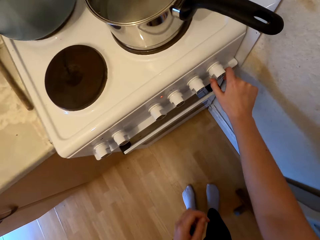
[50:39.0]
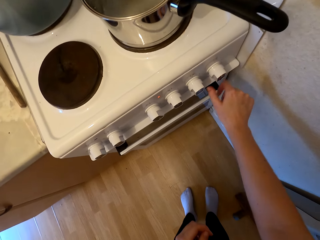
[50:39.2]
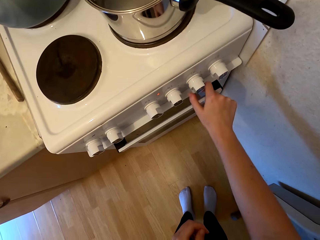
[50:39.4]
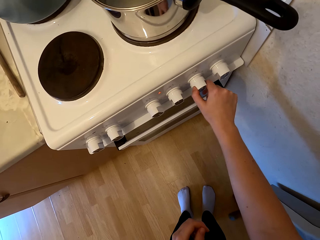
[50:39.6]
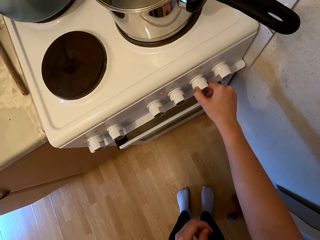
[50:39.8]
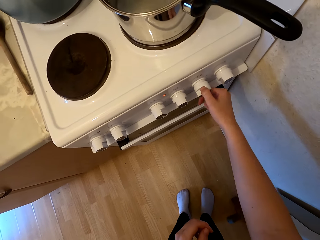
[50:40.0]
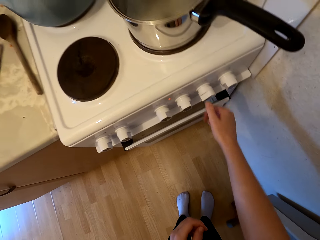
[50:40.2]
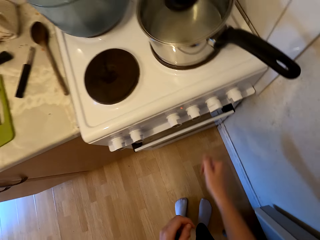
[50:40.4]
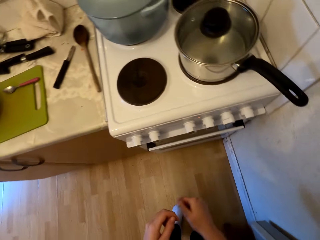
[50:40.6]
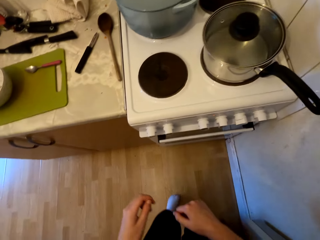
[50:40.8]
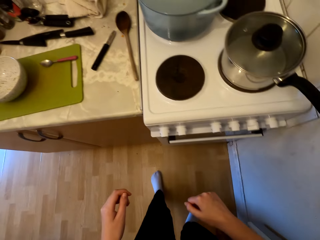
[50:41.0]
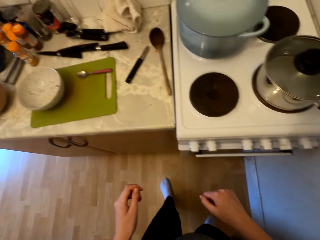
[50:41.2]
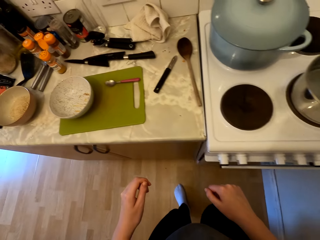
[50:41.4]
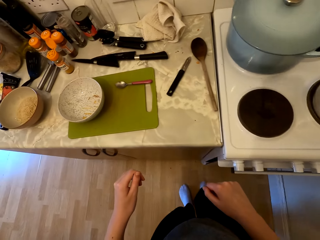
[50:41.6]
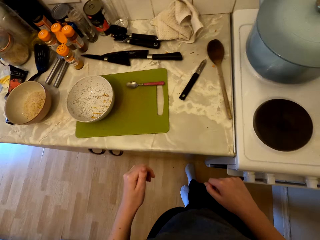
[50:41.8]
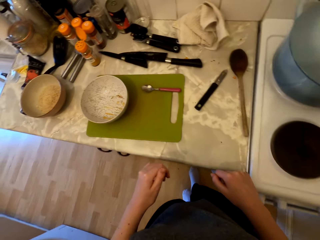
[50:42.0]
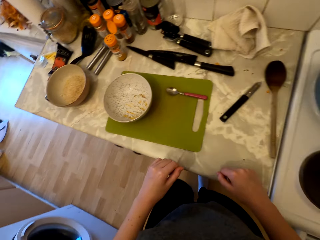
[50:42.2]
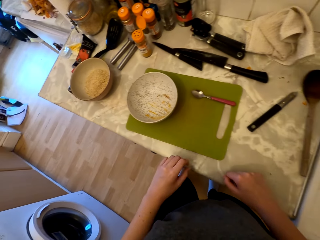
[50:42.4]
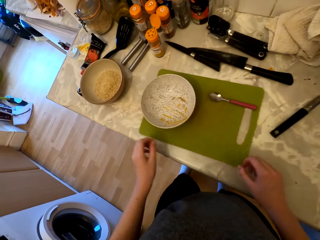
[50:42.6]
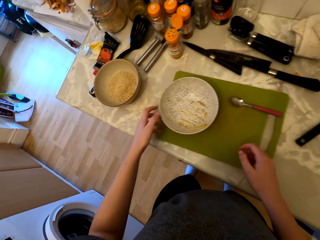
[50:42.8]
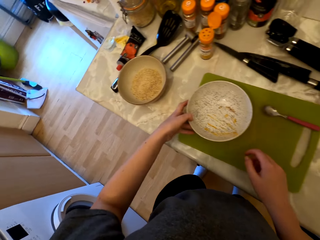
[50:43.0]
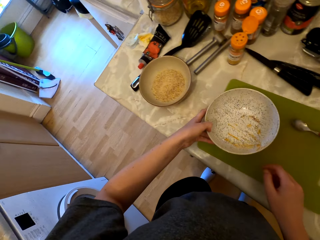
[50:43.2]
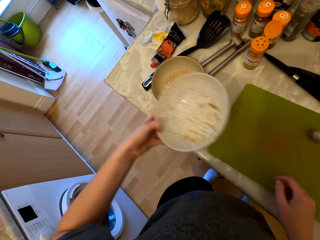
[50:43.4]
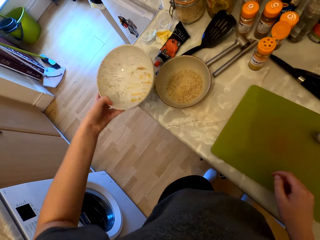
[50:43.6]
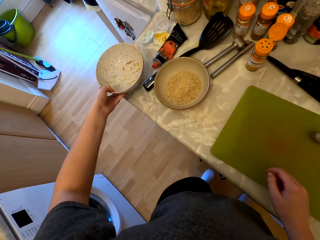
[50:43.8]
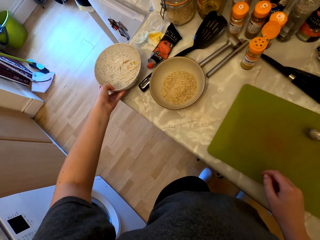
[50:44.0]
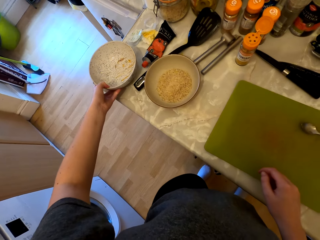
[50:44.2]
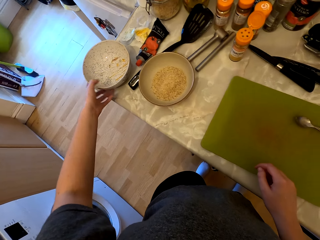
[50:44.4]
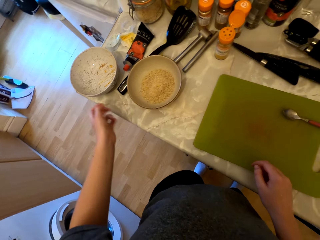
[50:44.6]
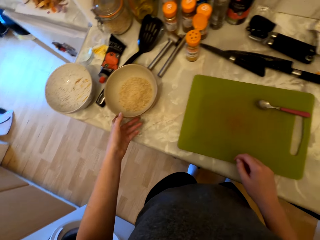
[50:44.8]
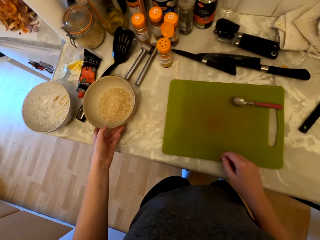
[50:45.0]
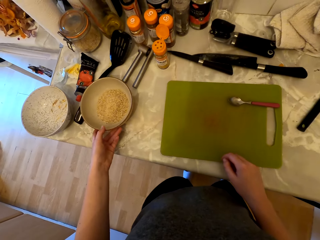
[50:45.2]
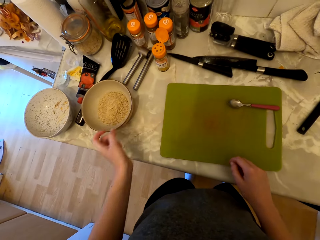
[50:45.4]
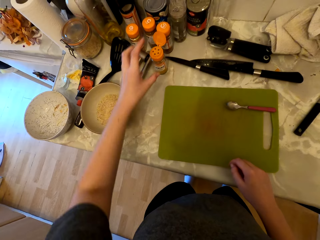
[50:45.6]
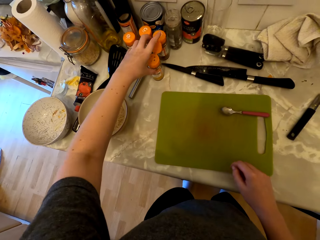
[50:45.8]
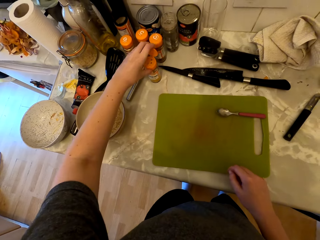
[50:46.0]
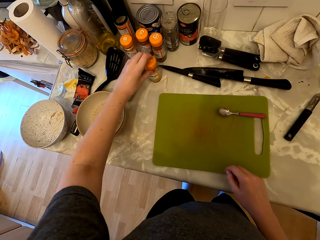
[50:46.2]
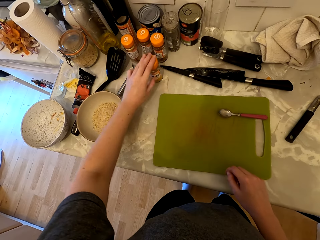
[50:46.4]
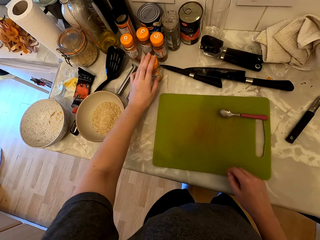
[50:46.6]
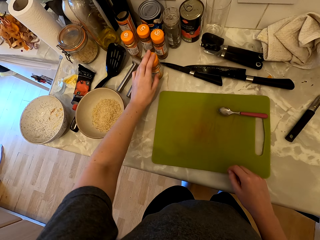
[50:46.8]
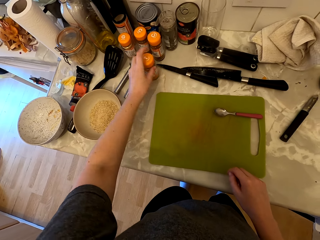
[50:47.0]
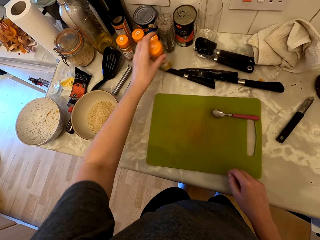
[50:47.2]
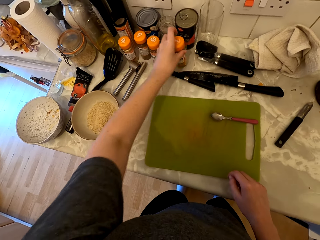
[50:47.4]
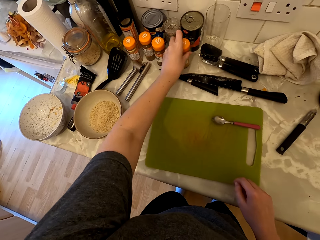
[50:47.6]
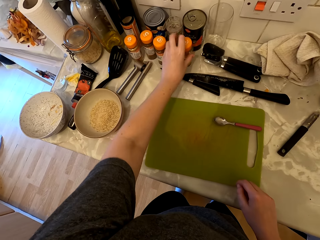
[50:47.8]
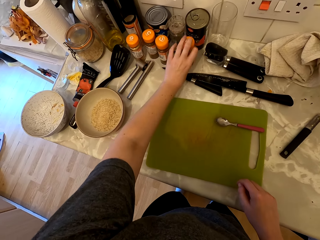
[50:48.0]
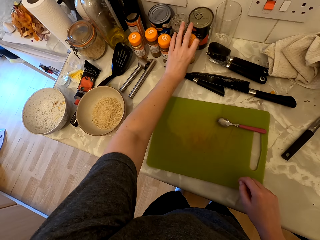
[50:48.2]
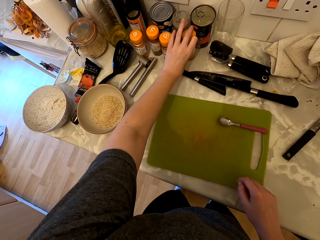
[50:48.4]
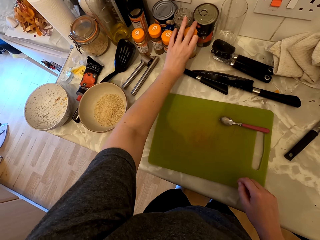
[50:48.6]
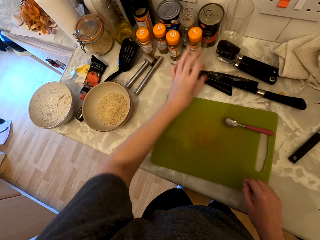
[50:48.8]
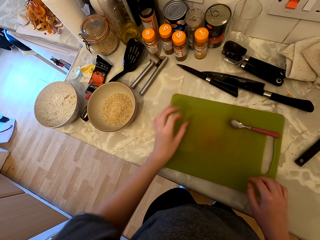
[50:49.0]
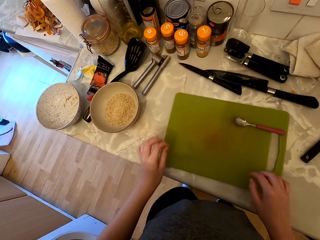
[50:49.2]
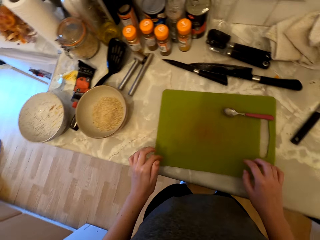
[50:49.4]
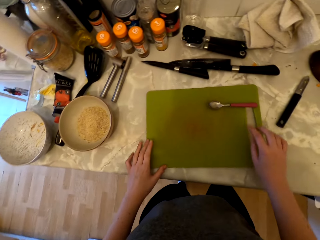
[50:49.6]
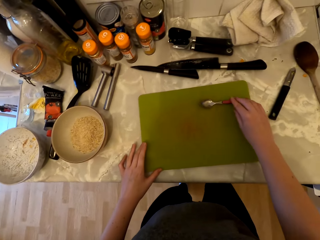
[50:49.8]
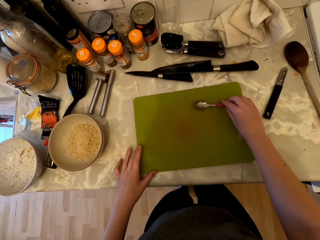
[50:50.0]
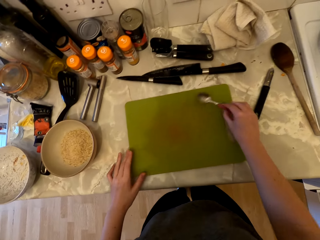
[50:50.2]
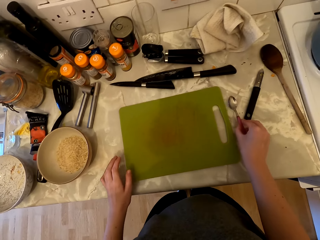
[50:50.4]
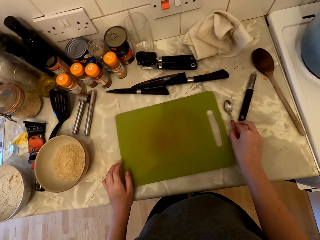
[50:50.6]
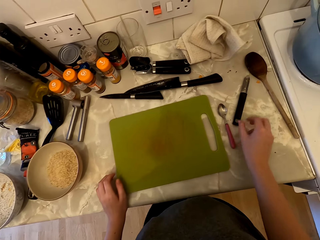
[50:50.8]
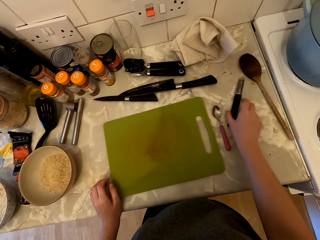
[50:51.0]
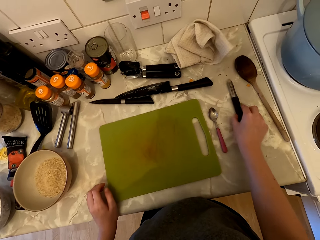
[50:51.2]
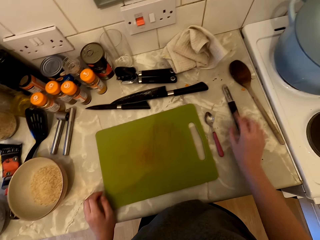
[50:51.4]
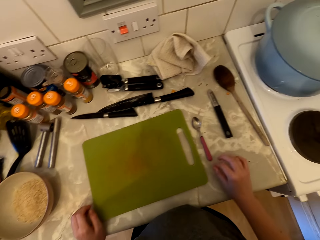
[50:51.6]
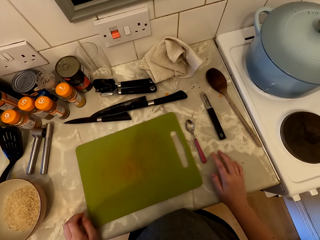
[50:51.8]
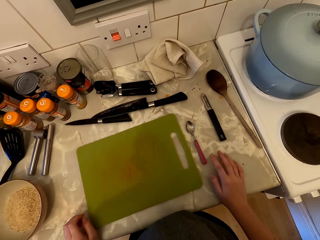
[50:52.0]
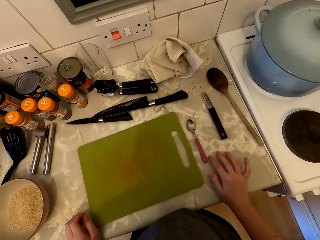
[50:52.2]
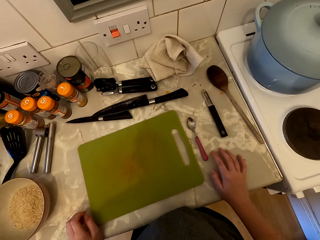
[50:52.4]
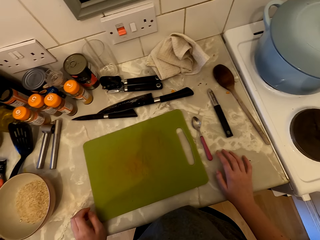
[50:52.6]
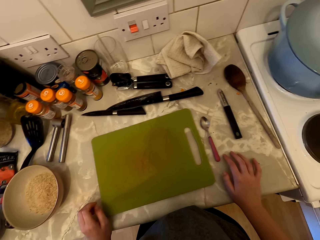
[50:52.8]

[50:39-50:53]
The camera wearer turns on the cooker. They walk. They pick up the bowl. They put the bowl on the counter. They touch the bowl. They pick up the tin of something. They put the tin of something on the counter. They arrange the ingredients on the counter. They pick up the spoon from the board. They put the spoon on the counter. They touch the knife.

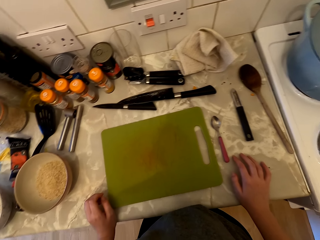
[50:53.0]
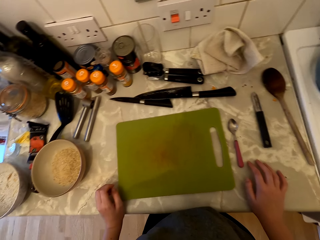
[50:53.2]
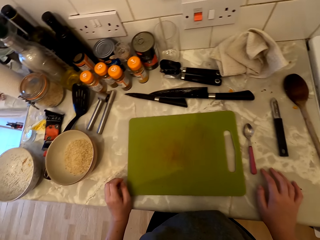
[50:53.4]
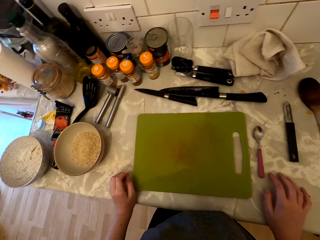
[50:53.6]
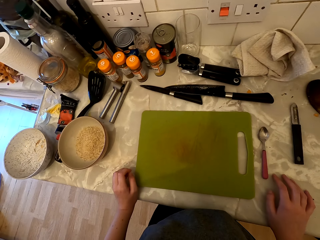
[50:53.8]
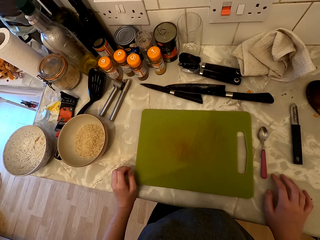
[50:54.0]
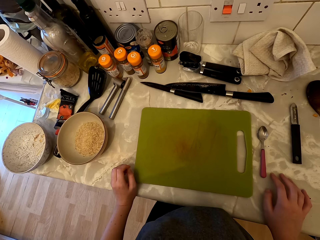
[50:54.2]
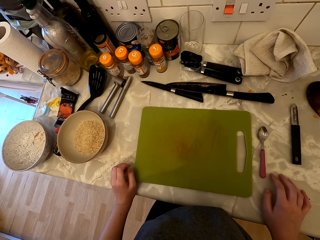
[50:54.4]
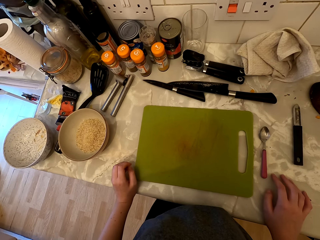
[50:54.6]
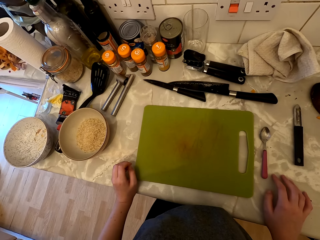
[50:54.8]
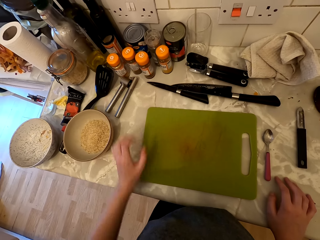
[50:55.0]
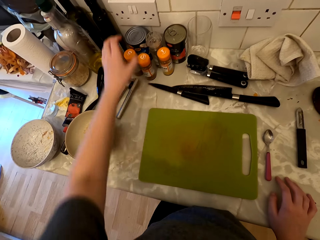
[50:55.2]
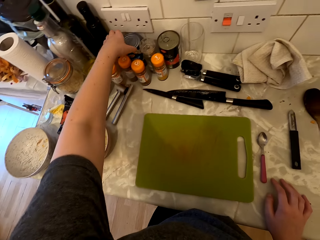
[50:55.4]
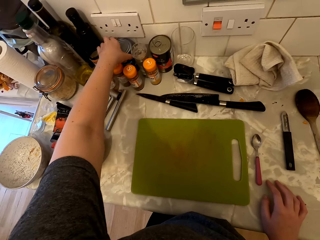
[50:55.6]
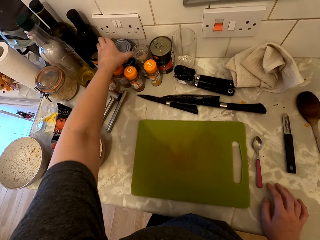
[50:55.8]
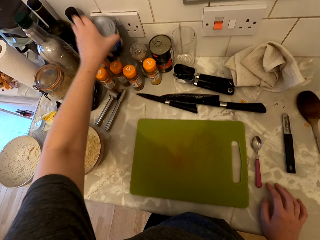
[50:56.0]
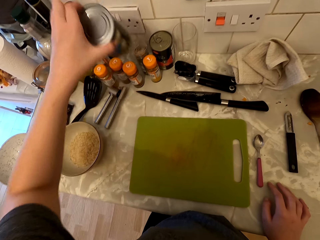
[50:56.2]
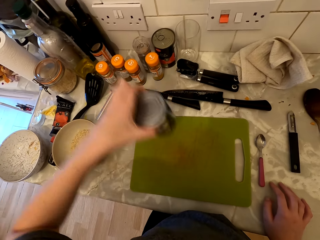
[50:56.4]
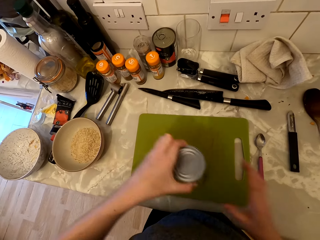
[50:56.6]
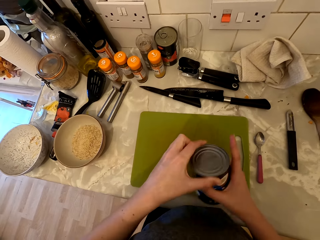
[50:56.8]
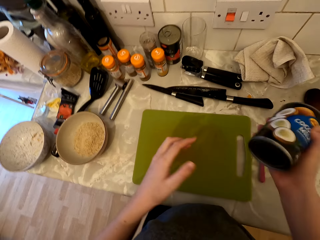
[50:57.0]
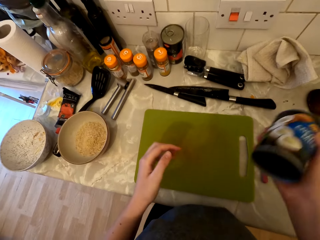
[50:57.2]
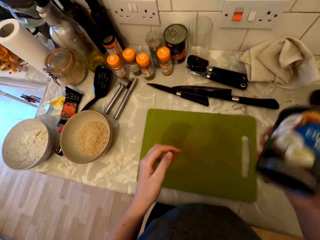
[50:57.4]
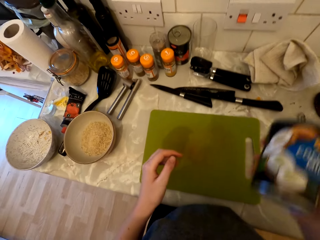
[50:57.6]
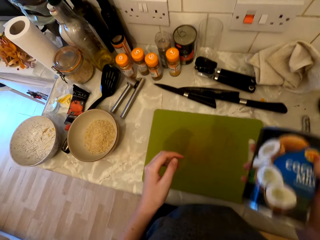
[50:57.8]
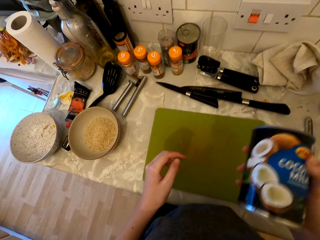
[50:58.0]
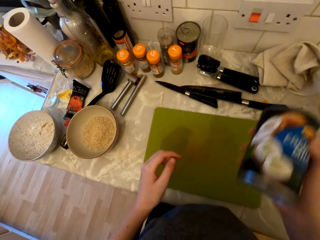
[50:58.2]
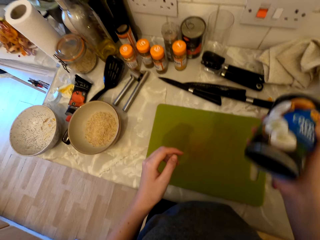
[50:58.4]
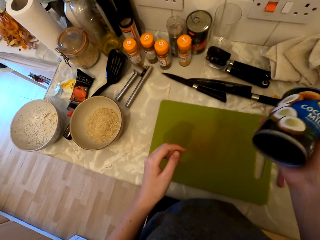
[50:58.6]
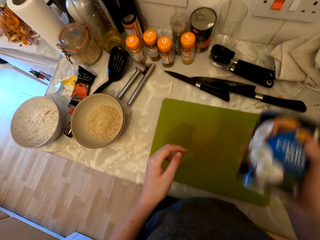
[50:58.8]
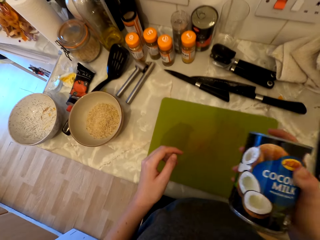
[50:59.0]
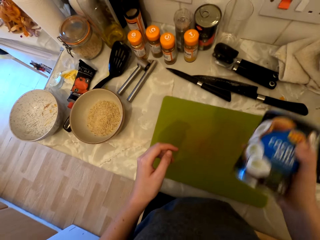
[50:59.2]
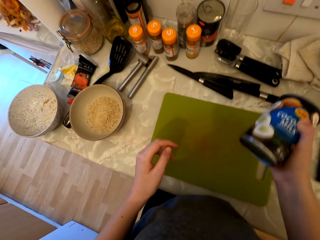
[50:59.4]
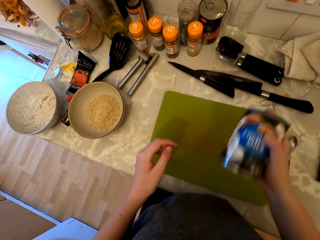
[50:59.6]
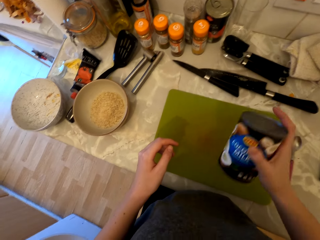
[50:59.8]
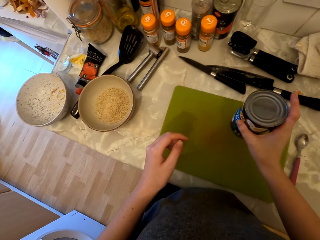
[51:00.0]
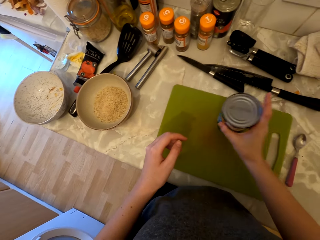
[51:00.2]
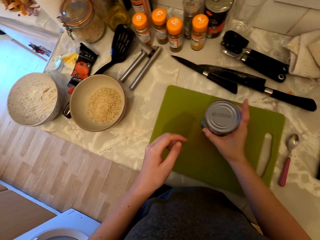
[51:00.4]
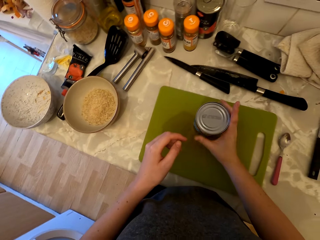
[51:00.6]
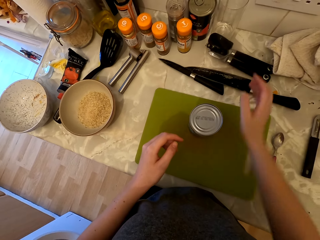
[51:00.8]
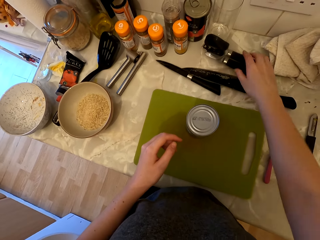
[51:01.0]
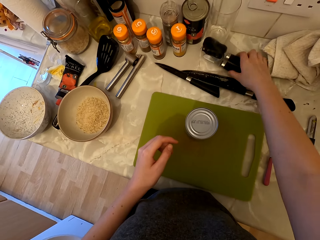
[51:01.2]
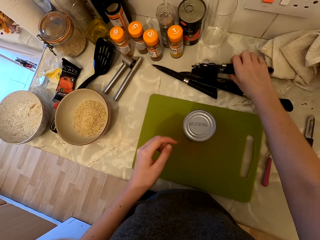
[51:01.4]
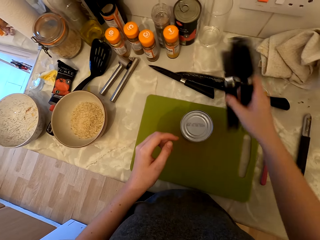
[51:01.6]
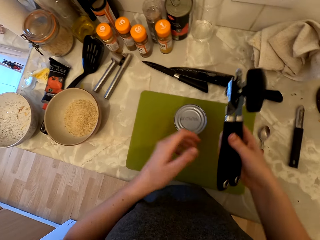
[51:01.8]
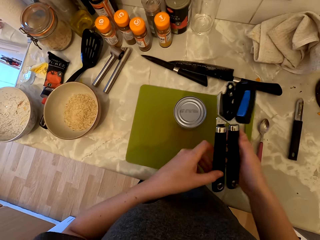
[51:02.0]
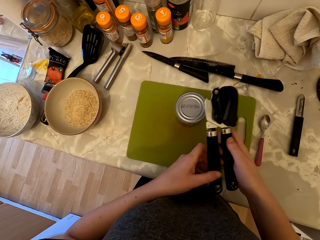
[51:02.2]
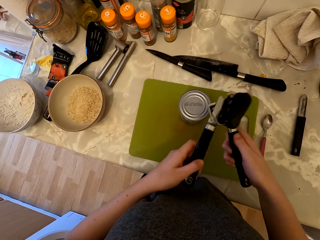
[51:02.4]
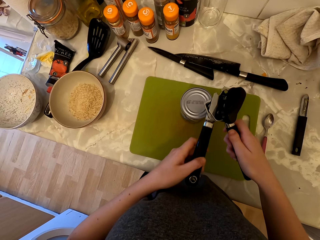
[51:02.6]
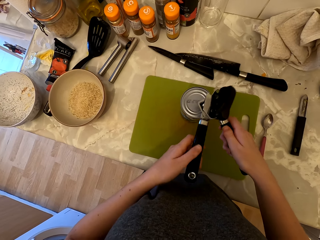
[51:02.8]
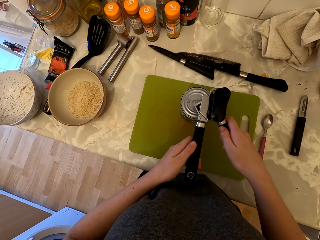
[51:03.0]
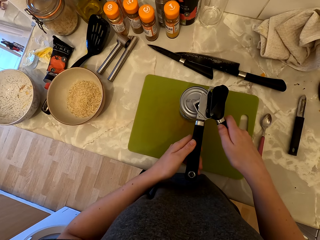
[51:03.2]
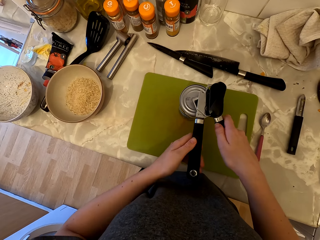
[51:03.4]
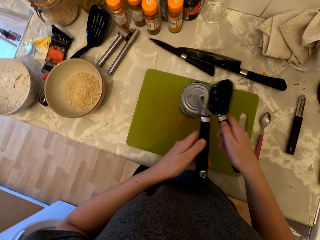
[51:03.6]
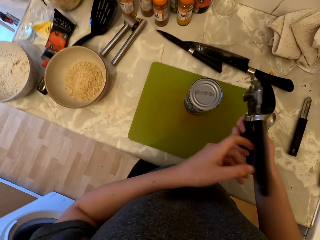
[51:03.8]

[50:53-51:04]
The camera wearer looks around. They pick up a can of coconut milk. They shake the can of coconut milk. They put the coconut milk can on the counter and pick up the can opener.
